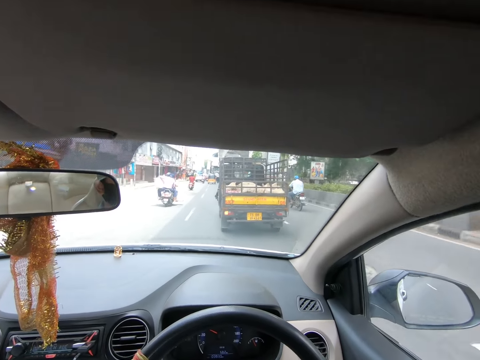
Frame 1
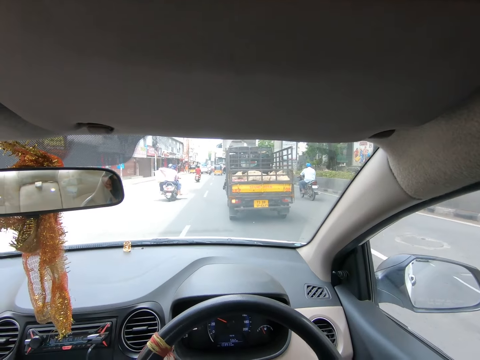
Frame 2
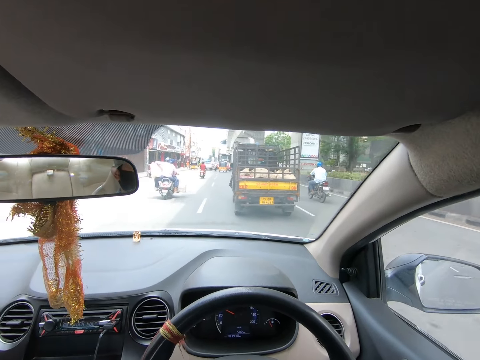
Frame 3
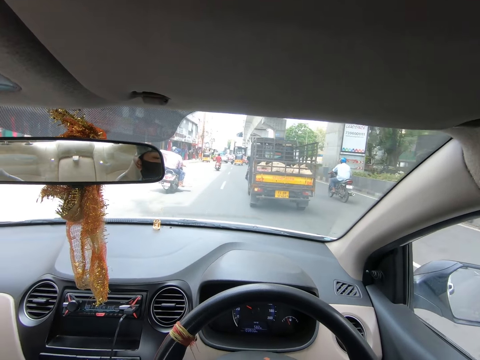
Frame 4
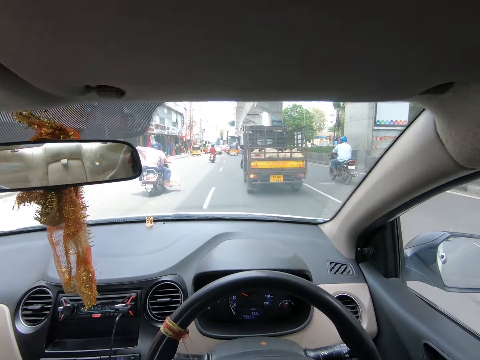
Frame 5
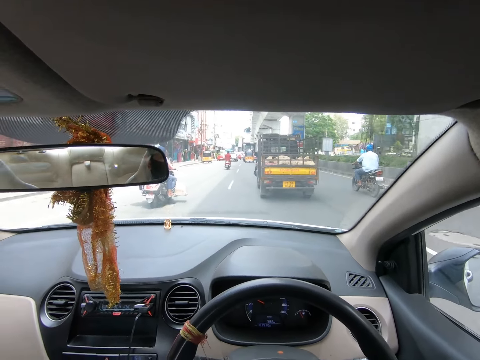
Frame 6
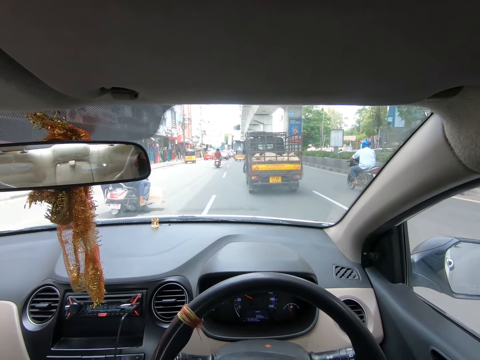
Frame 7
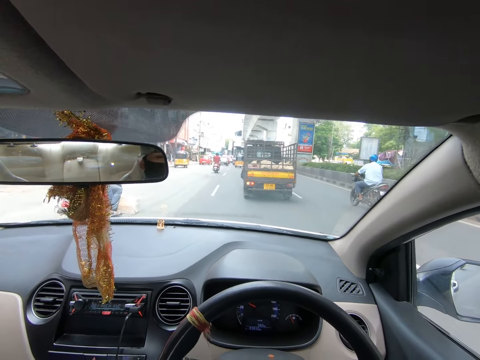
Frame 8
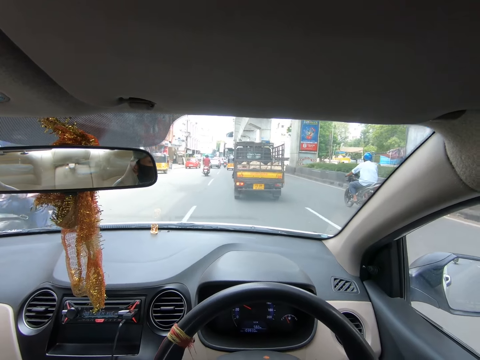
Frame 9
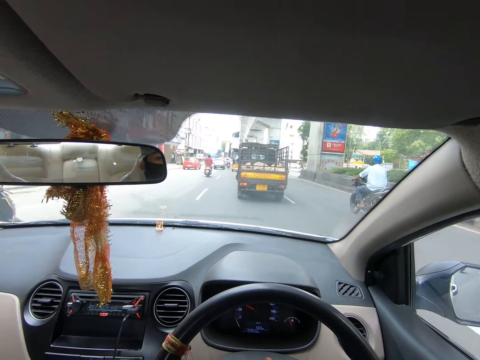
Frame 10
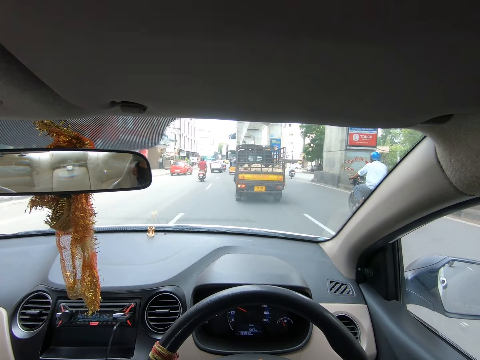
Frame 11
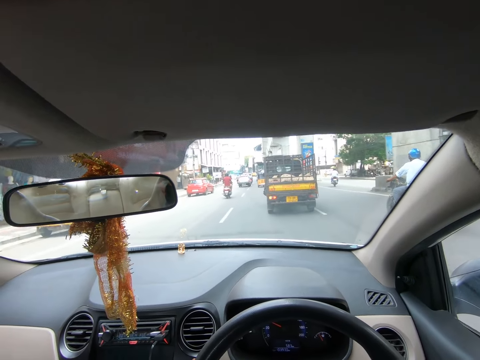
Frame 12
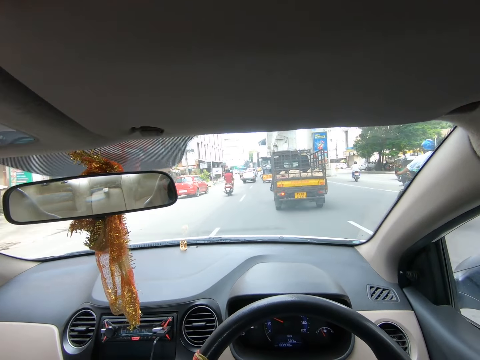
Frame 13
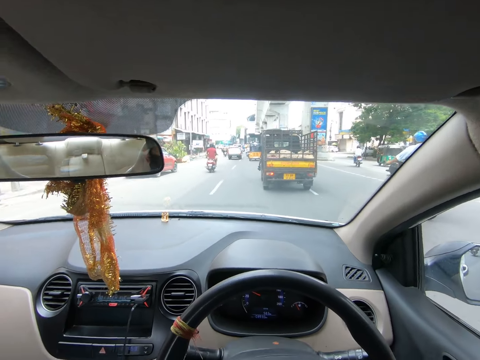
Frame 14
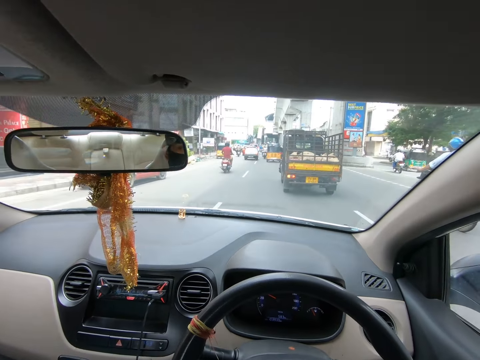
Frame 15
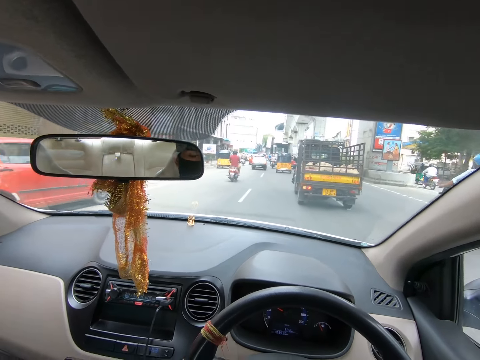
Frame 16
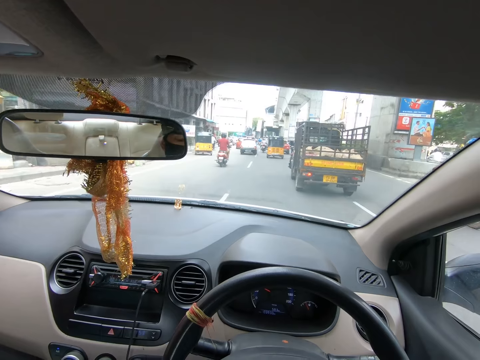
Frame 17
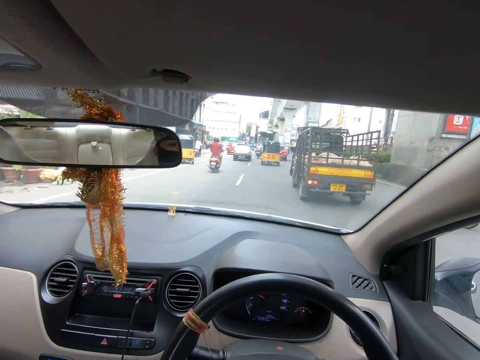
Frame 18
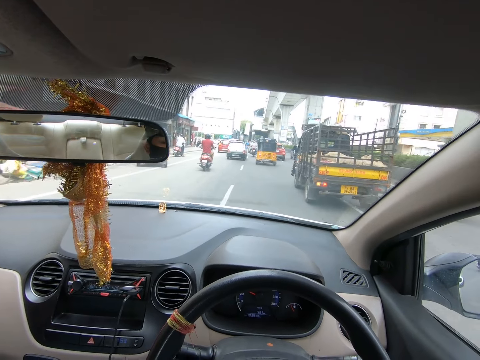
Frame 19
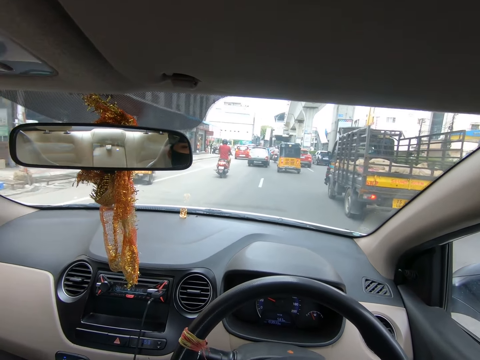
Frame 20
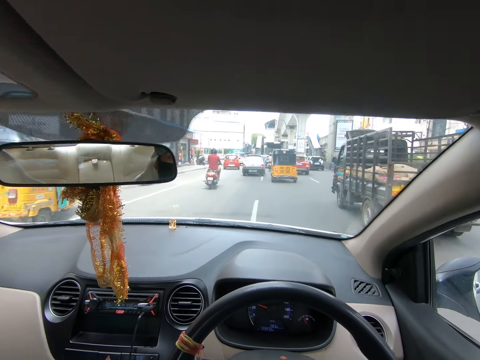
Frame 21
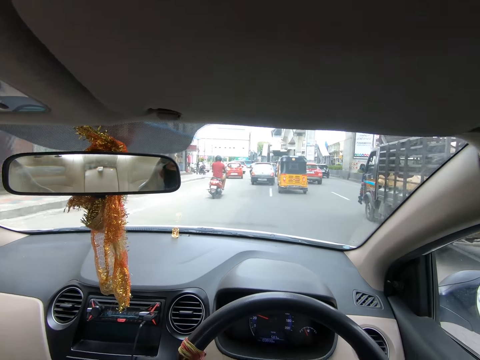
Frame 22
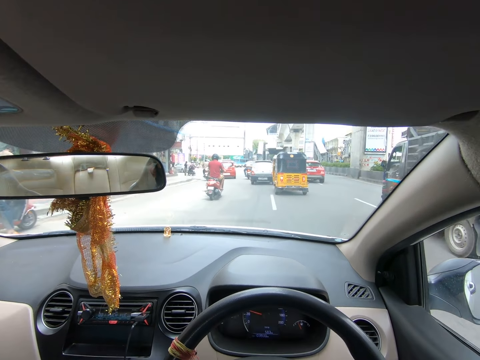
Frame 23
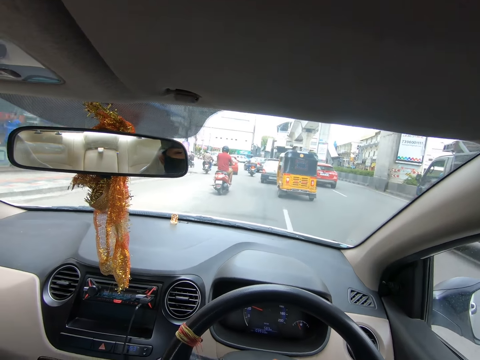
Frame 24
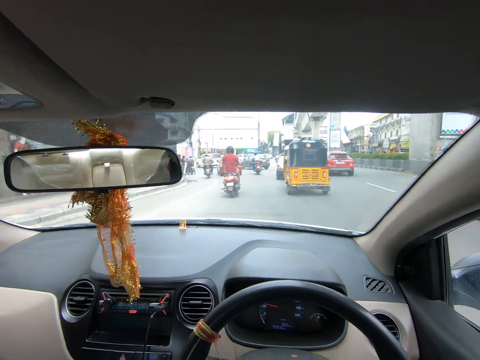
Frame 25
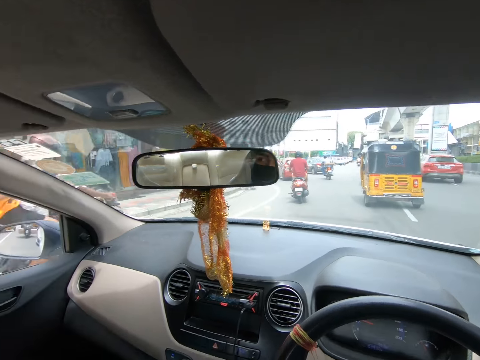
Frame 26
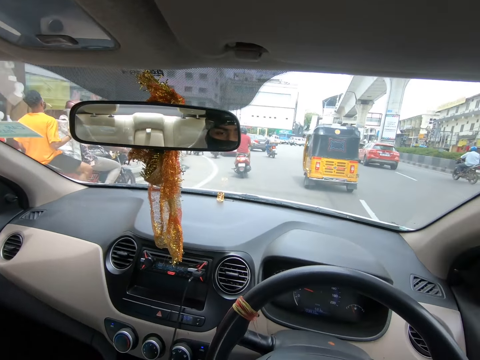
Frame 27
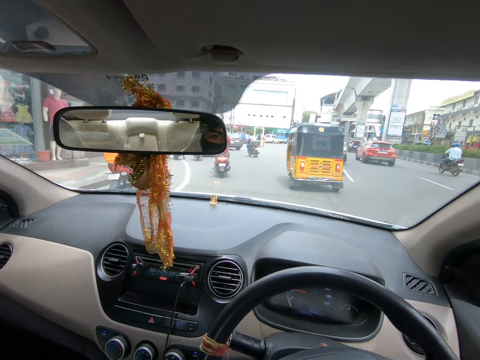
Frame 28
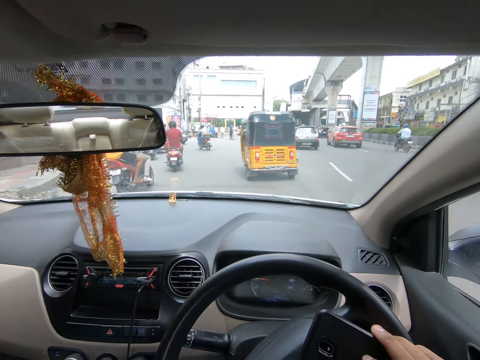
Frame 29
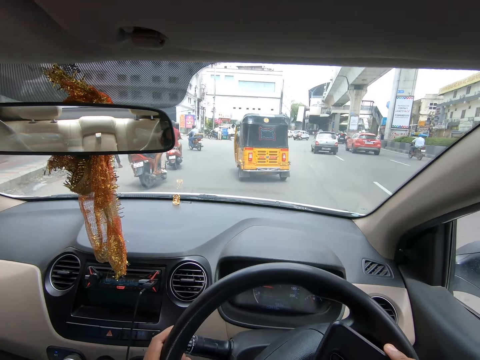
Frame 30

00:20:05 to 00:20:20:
The camera wearer converses on the phone. They drive the car on the road.

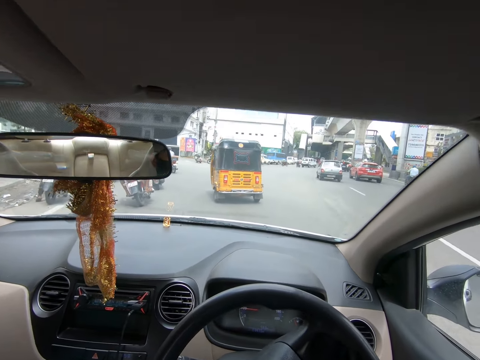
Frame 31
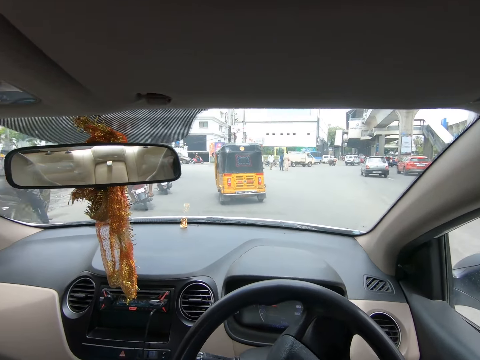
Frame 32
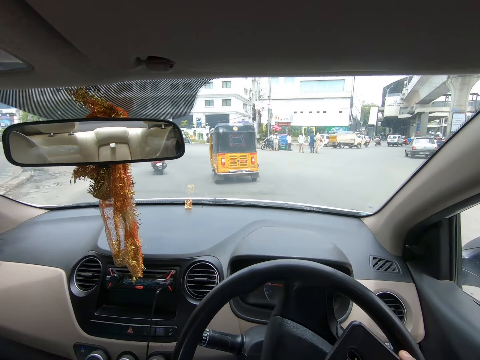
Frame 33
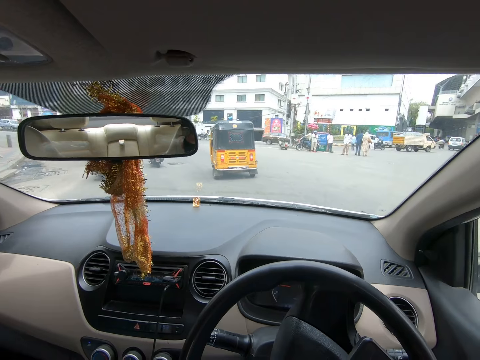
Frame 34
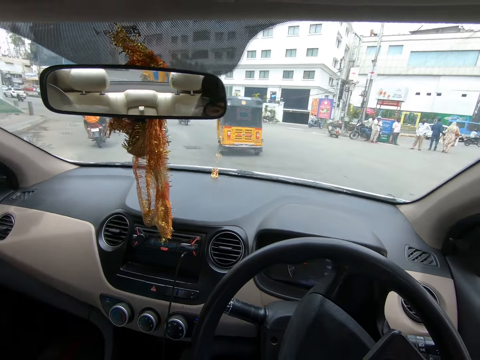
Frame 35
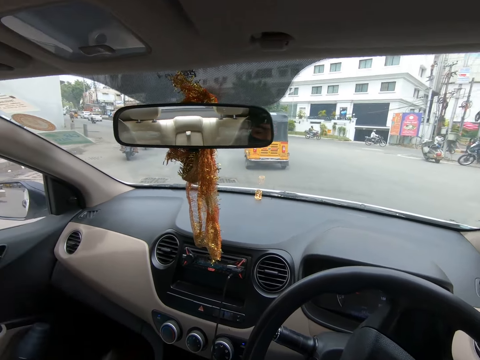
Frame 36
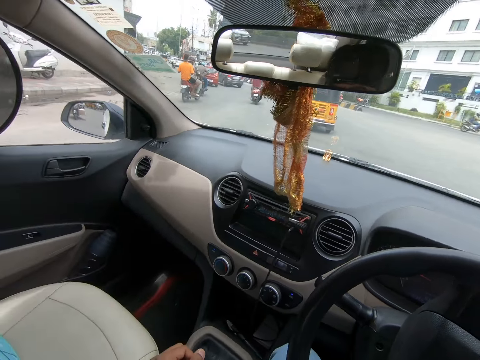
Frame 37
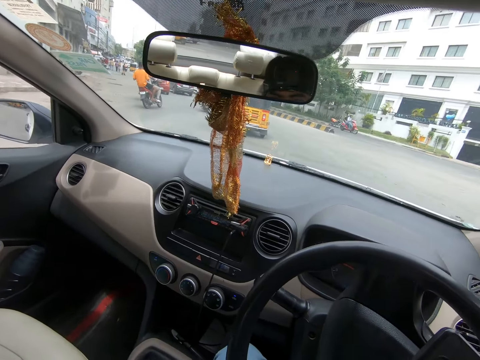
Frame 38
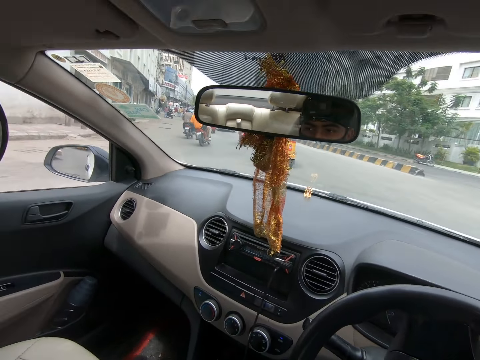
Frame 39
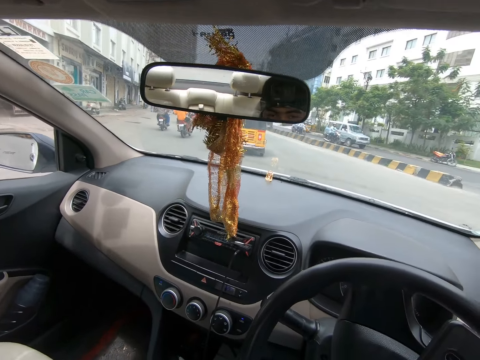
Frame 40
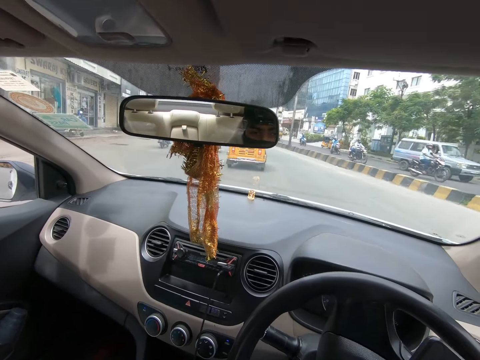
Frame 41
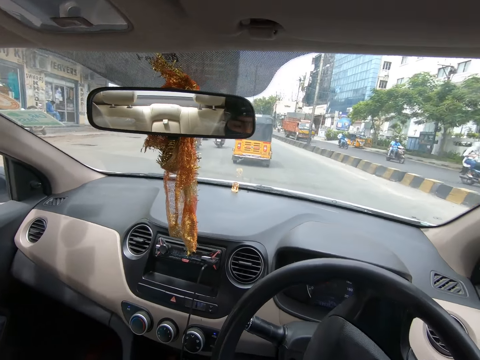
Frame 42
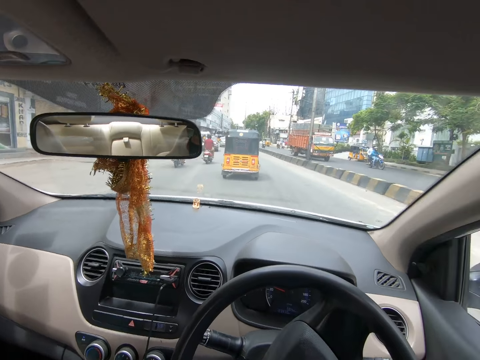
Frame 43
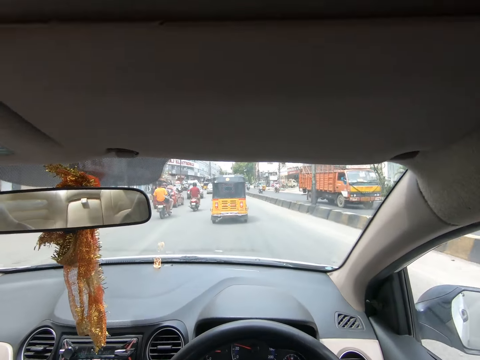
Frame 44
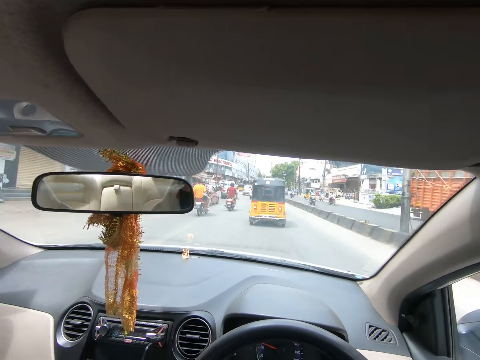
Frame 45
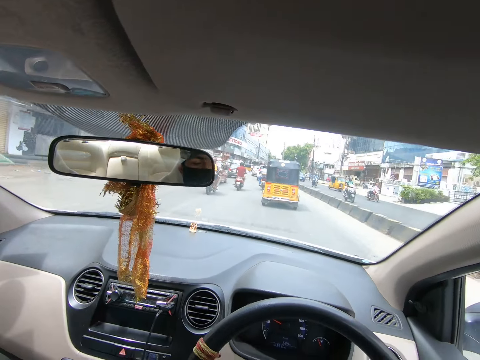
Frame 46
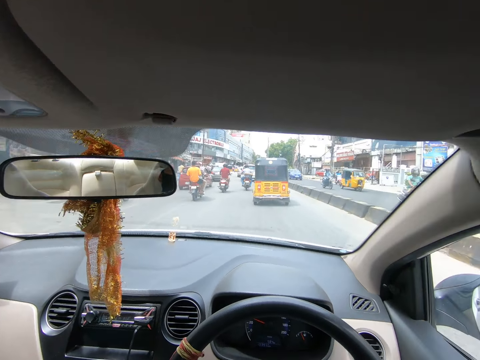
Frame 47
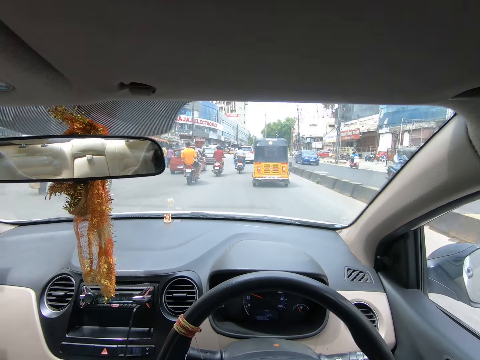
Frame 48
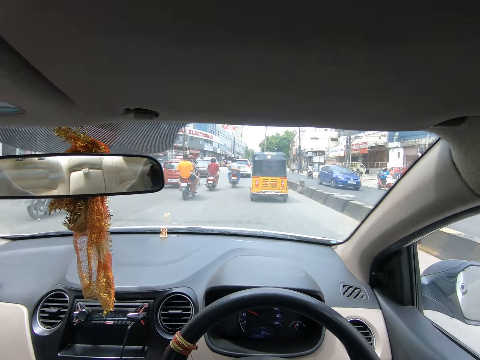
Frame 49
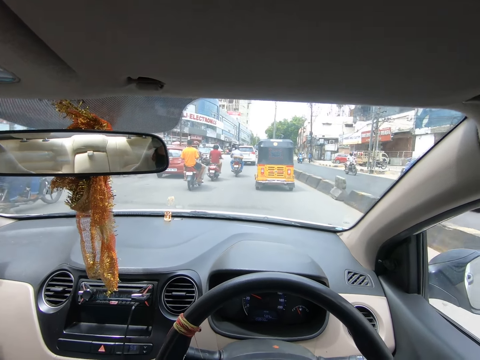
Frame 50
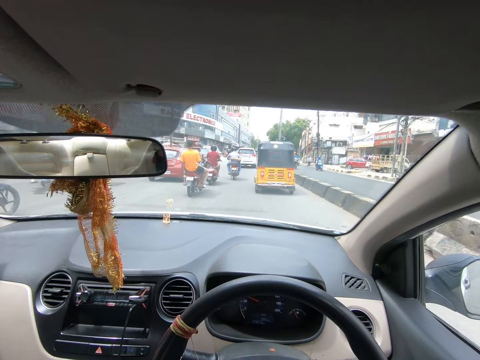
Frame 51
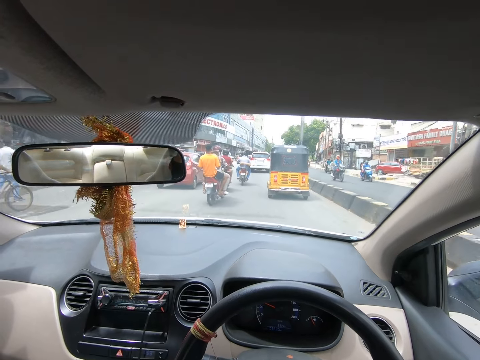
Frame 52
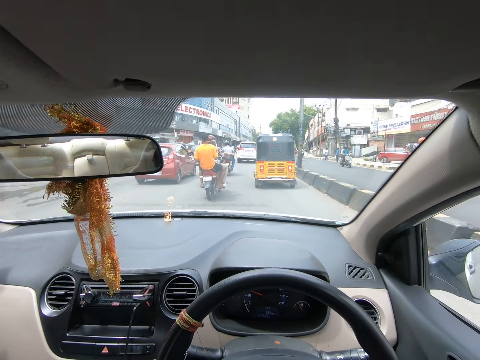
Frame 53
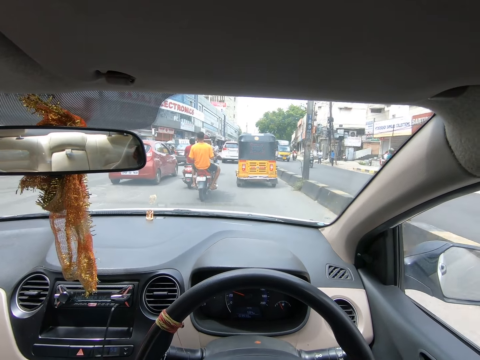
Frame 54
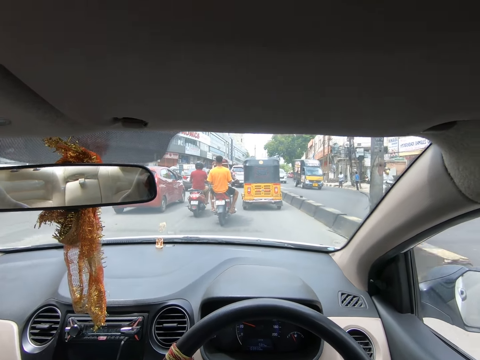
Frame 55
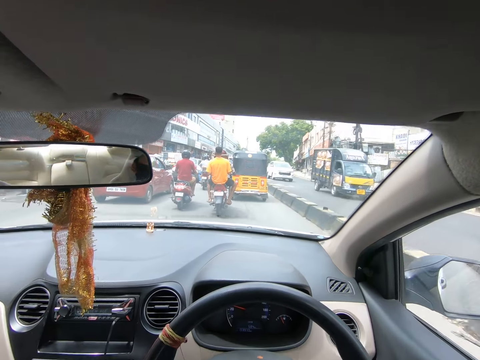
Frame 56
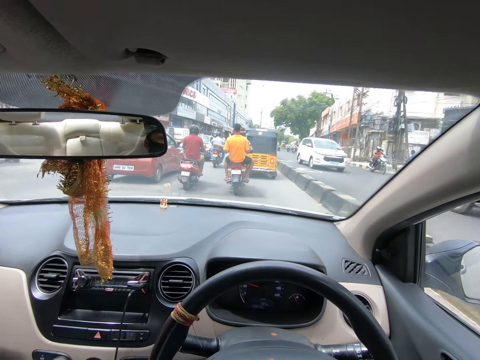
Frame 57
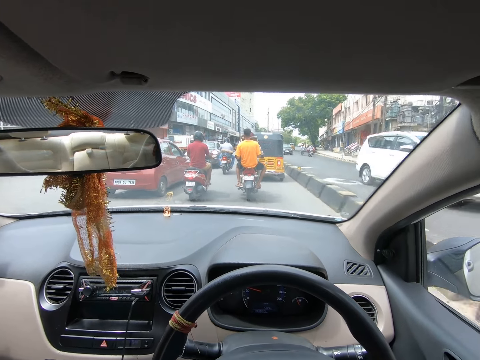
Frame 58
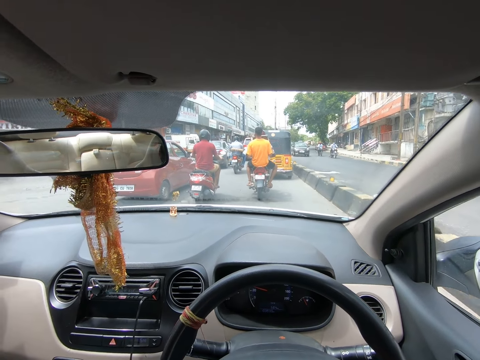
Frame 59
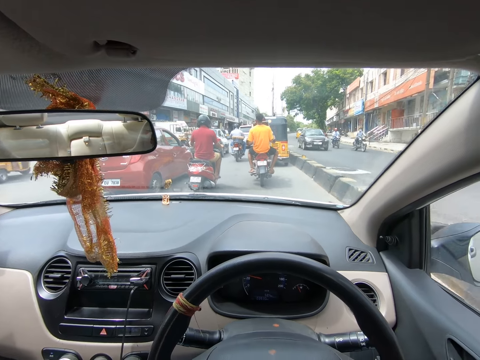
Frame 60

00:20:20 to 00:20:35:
The camera wearer converses on the phone. They drive the car on the road. They converse on the phone.
